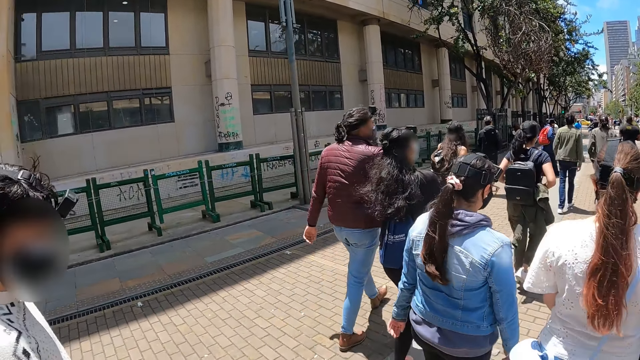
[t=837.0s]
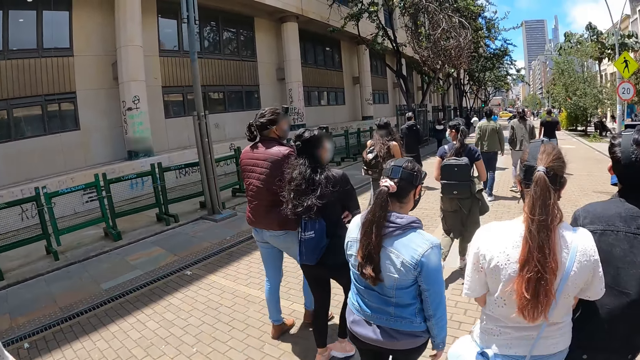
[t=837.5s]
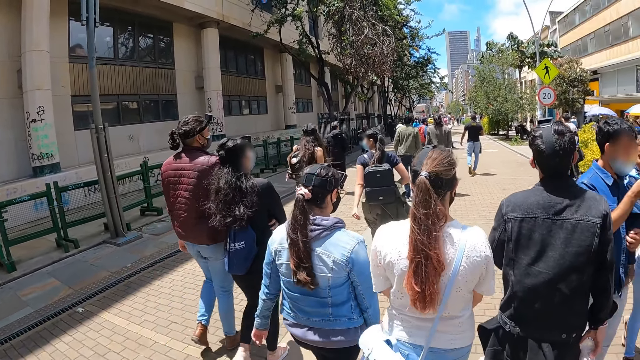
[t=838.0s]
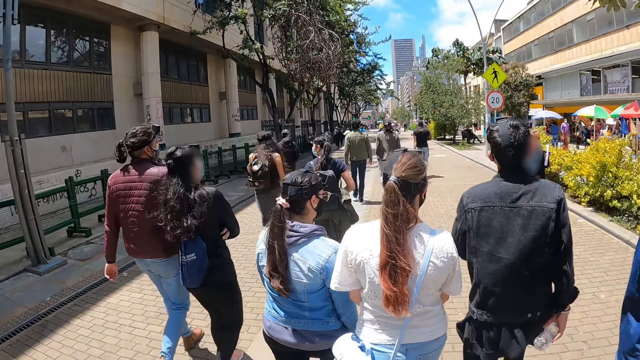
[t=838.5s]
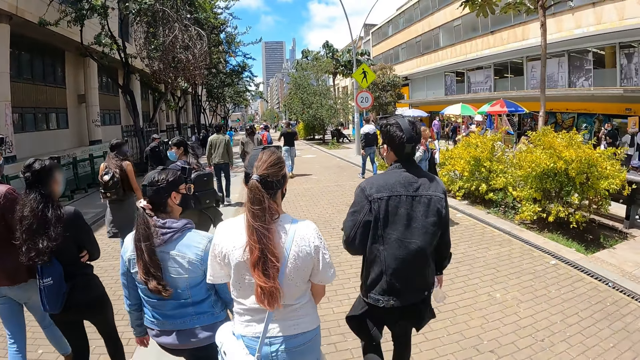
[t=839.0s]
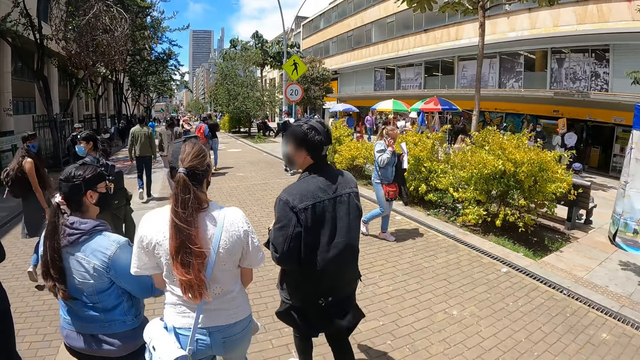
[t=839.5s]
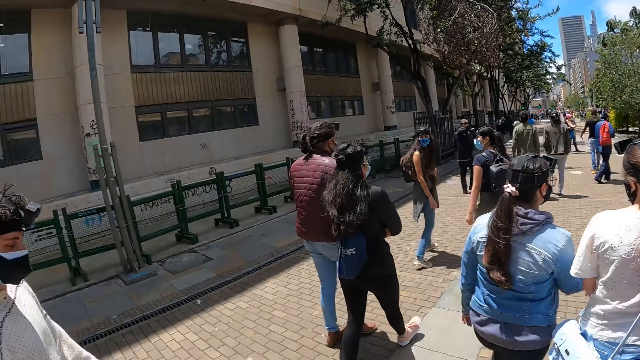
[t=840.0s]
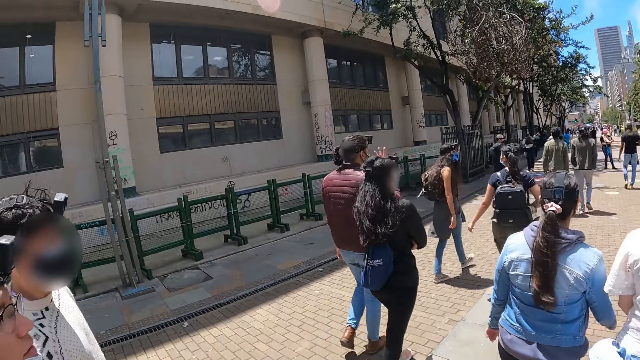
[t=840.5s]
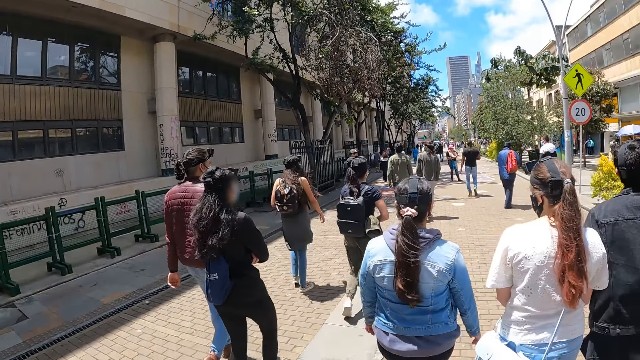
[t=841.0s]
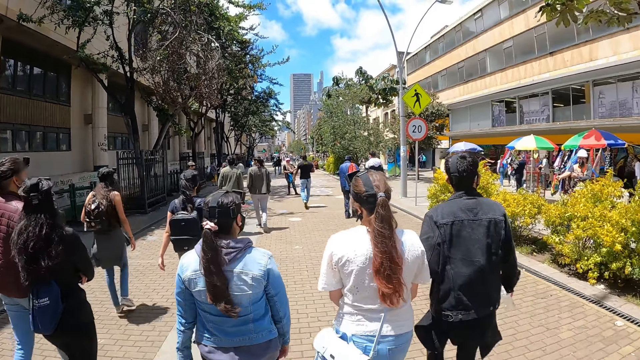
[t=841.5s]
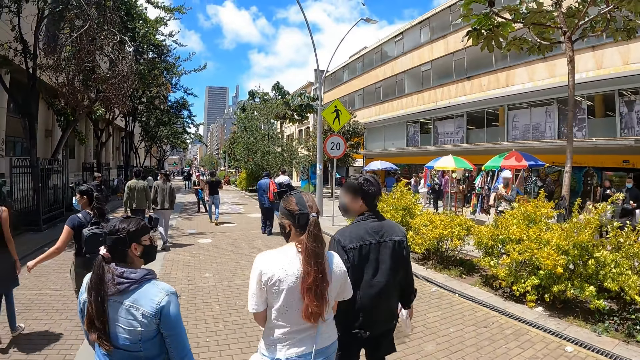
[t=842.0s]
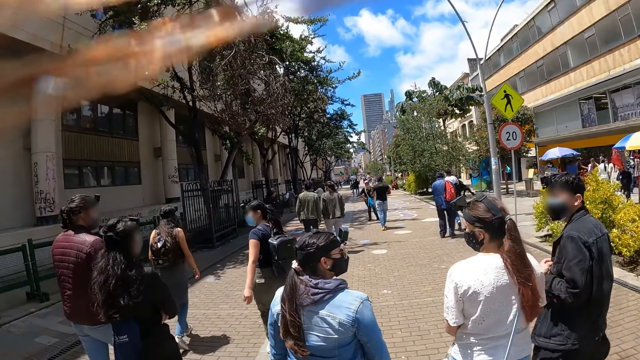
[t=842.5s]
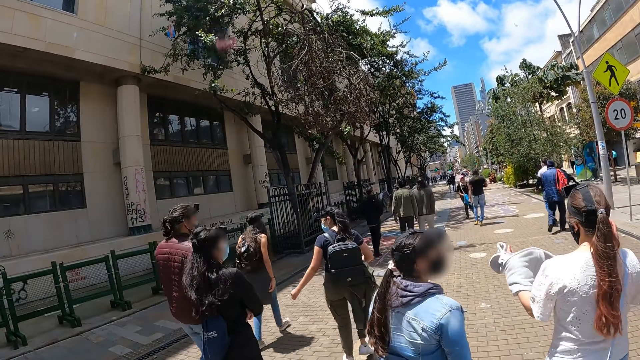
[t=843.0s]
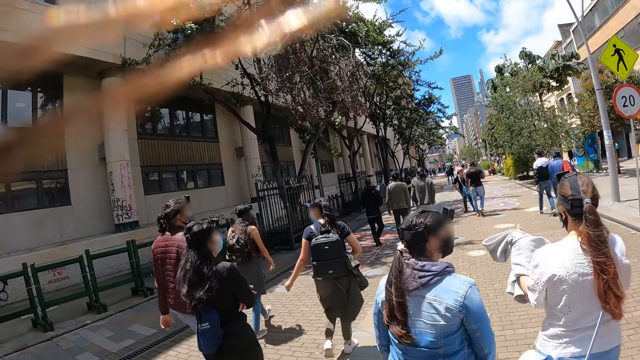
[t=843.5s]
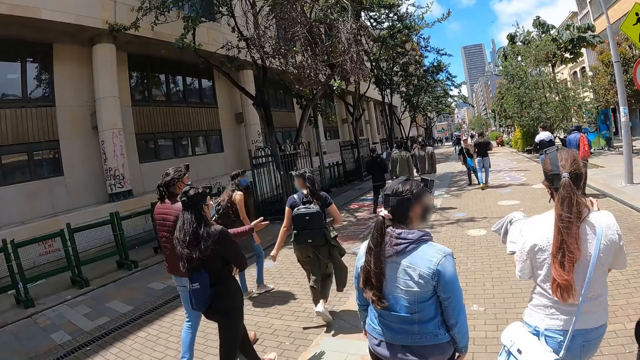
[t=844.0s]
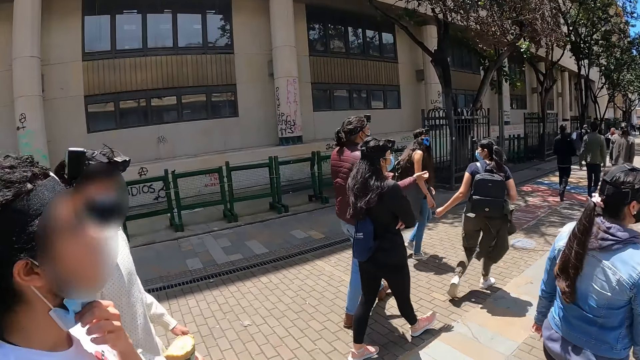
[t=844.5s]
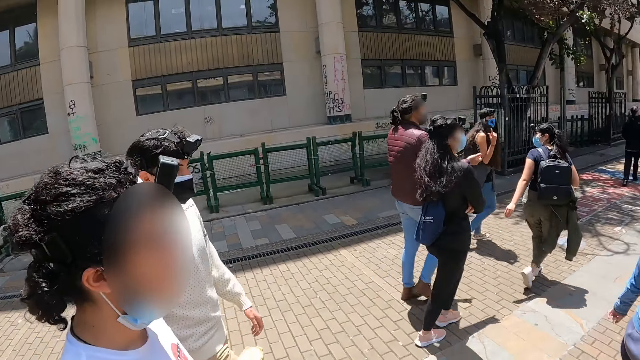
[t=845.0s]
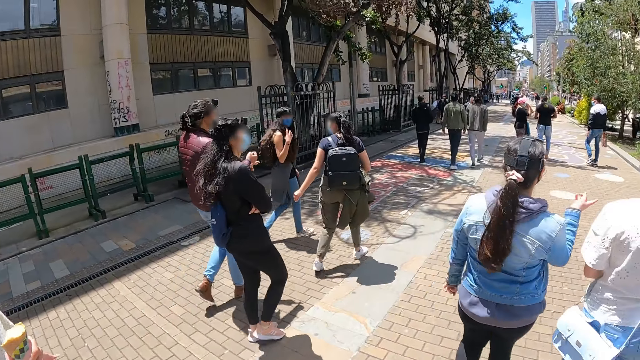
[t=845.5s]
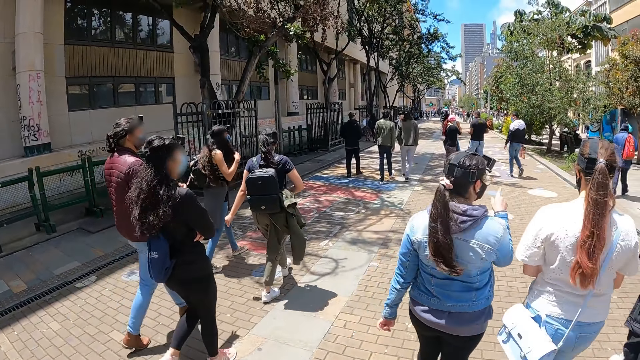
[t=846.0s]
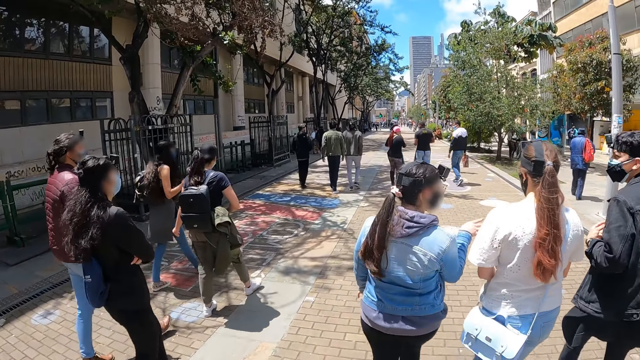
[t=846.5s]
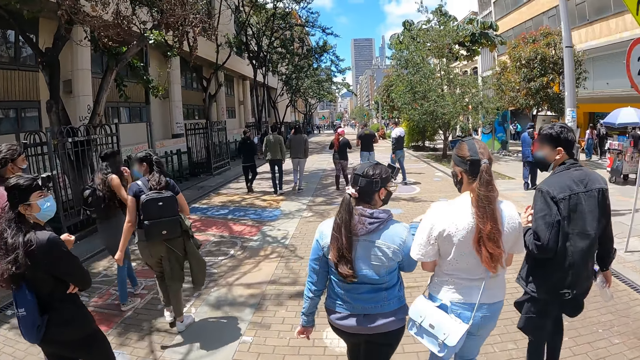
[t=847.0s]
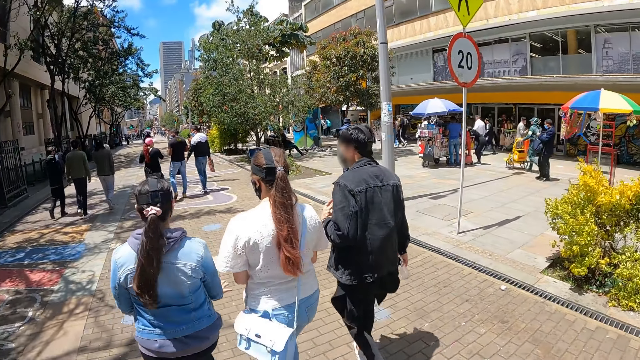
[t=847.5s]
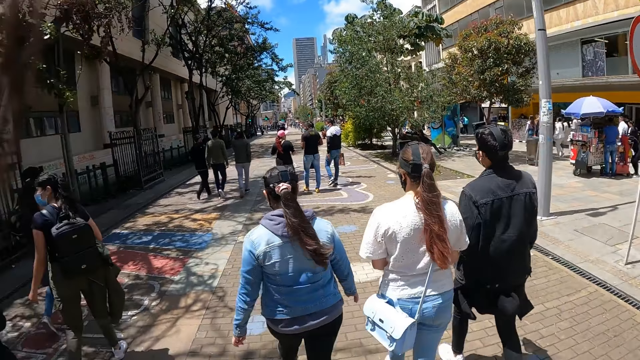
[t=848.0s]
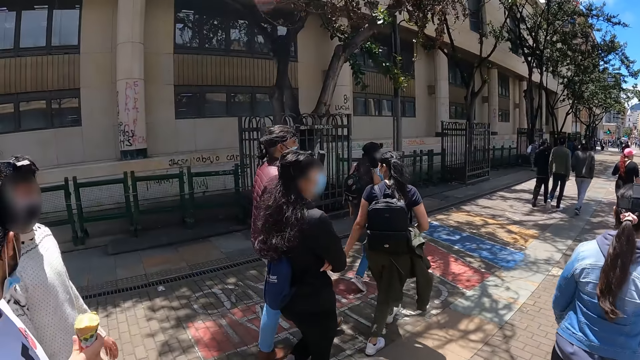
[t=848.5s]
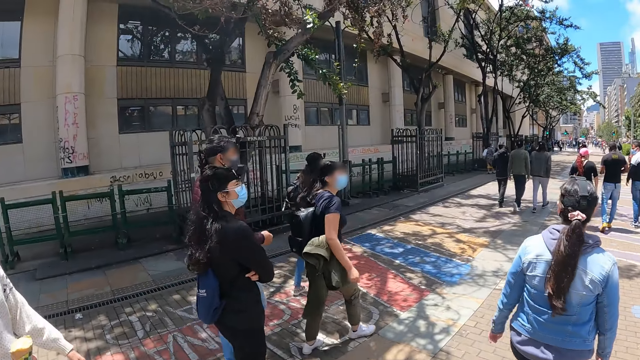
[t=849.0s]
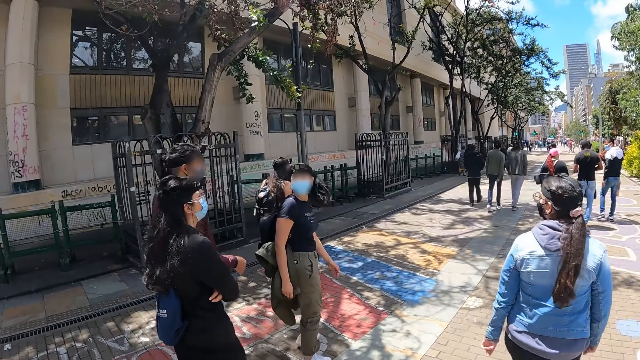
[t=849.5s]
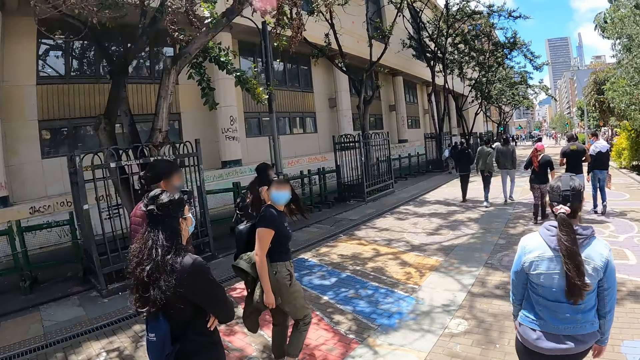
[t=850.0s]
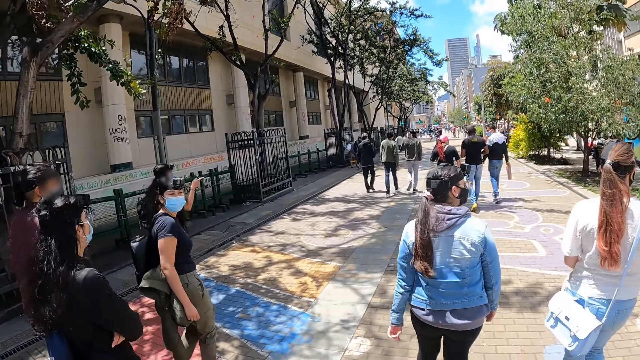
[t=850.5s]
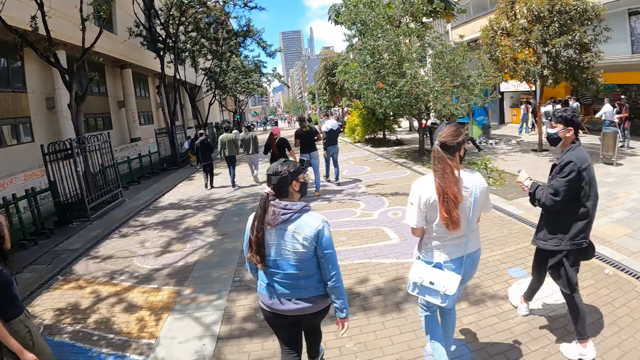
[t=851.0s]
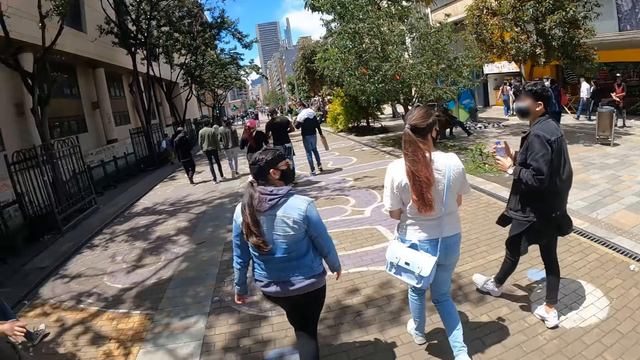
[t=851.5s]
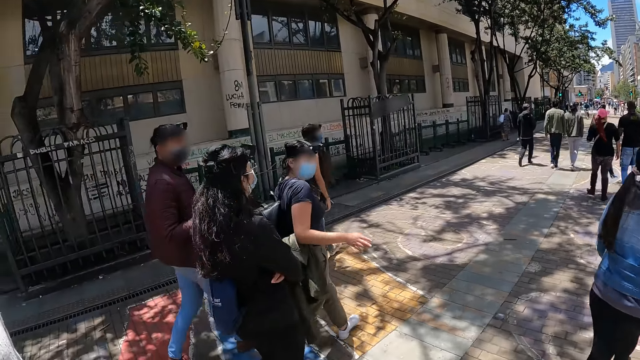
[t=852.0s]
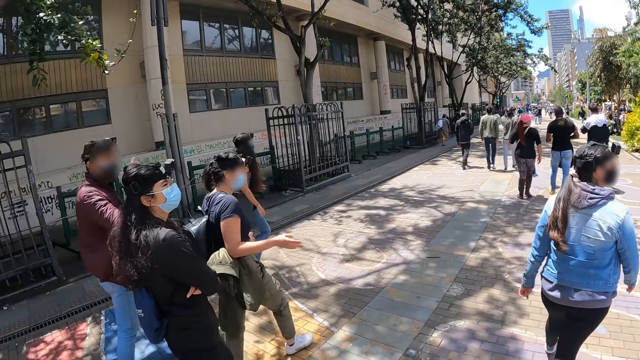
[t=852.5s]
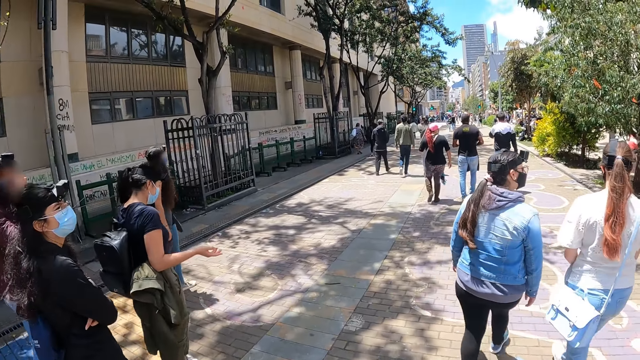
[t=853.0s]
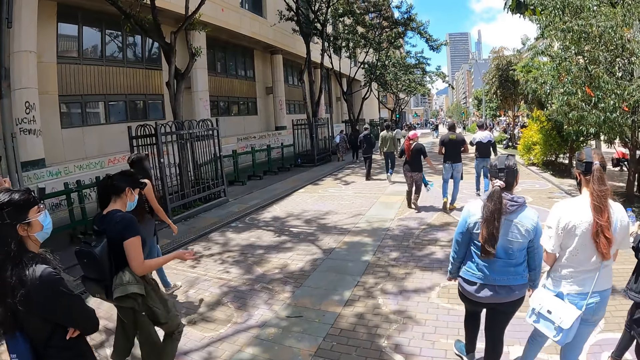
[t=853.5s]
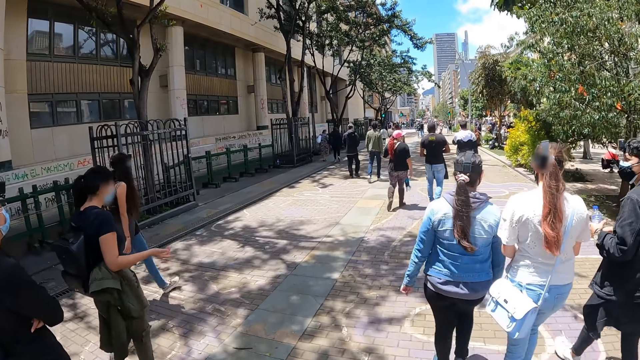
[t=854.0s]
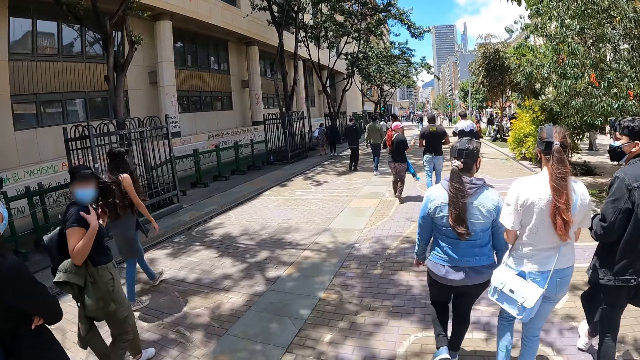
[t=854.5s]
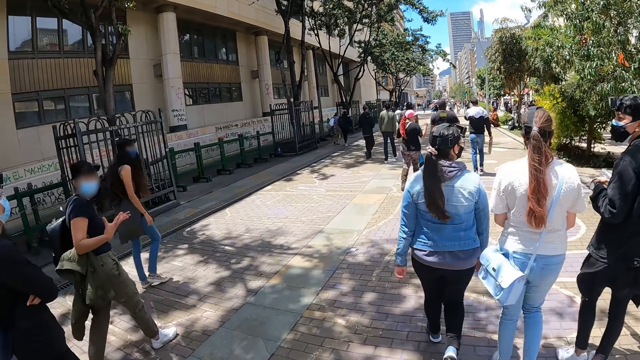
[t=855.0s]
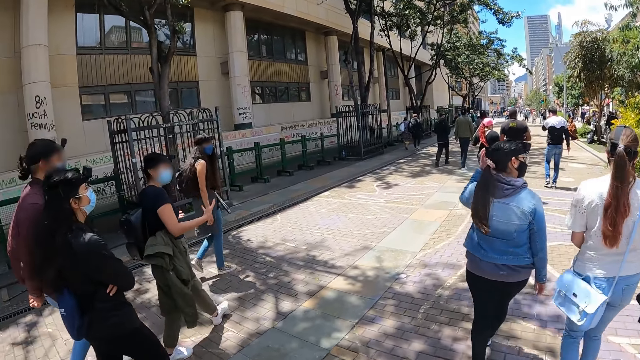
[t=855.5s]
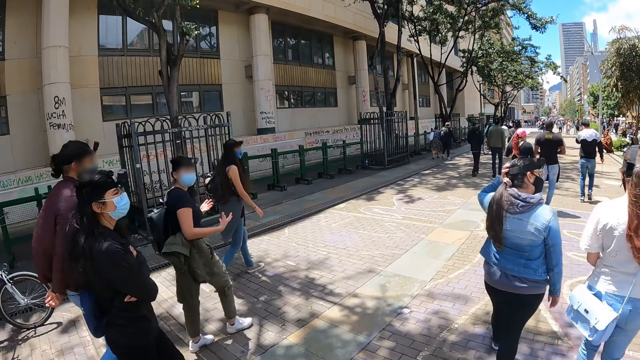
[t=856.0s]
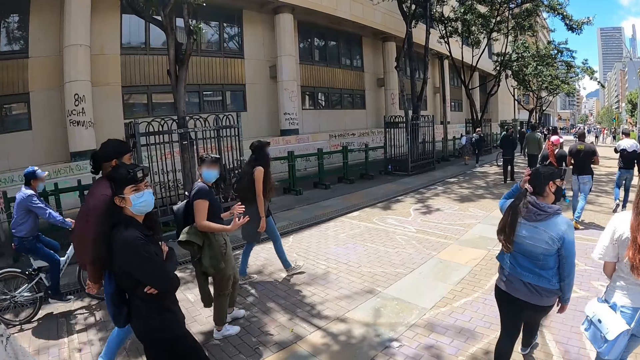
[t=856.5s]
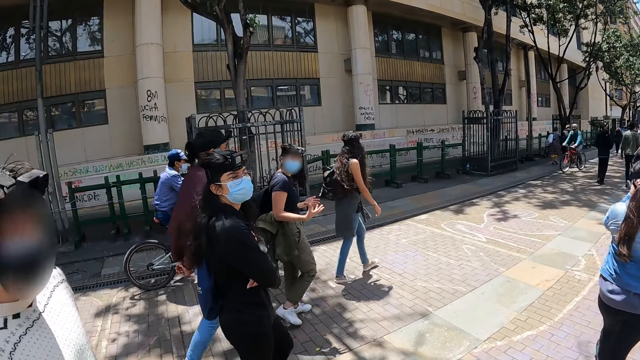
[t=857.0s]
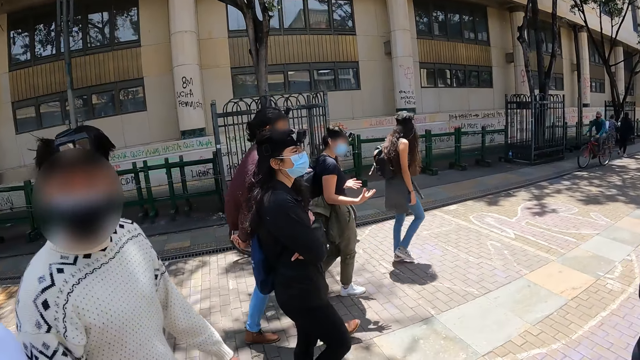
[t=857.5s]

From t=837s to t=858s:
The camera wearer looks around. A man interacts with a woman. The woman walks around.
